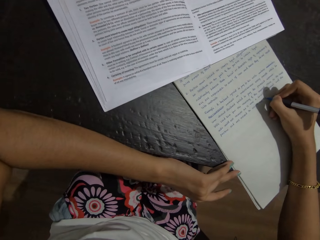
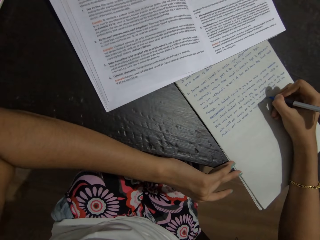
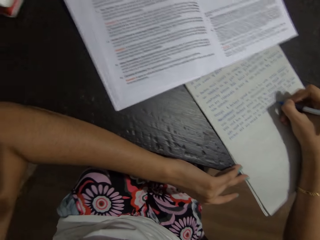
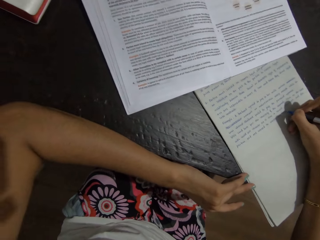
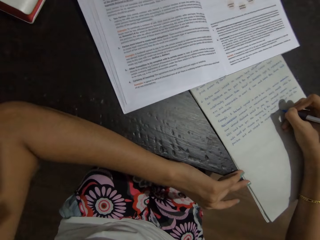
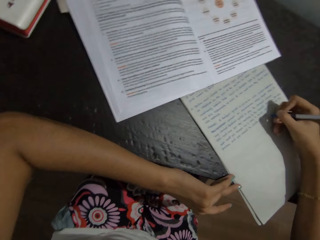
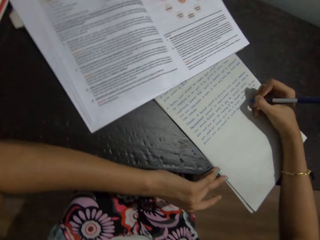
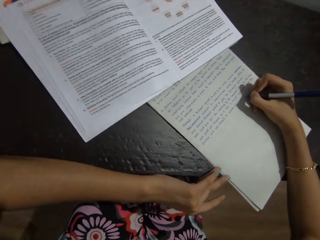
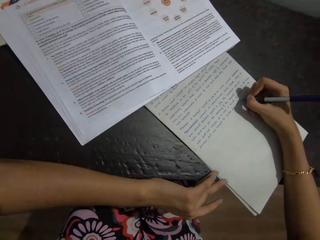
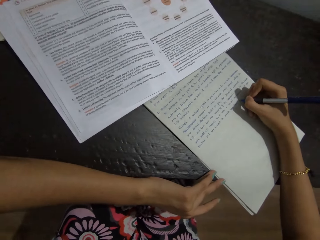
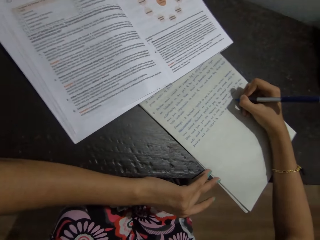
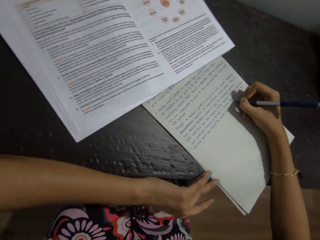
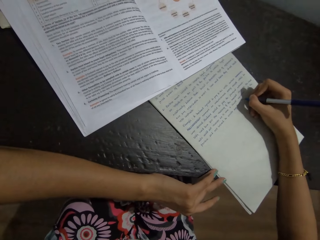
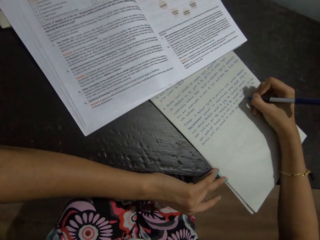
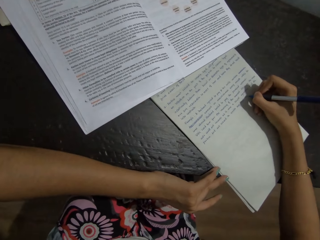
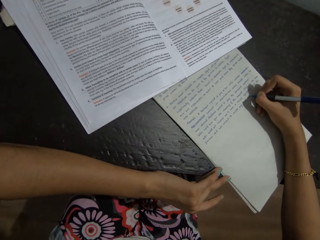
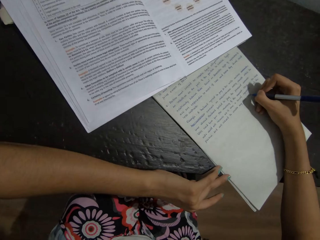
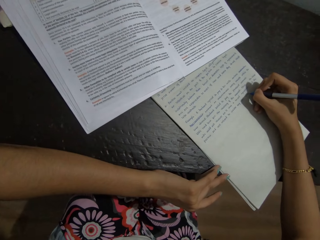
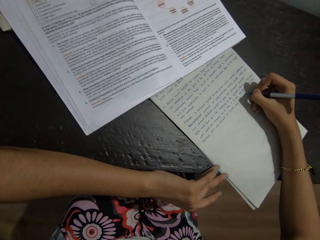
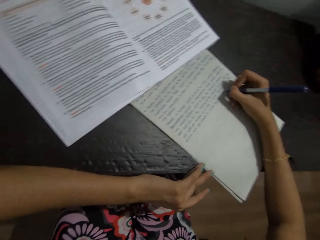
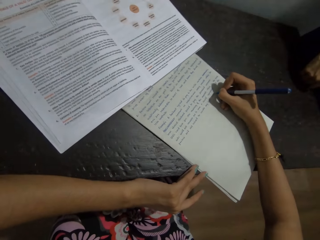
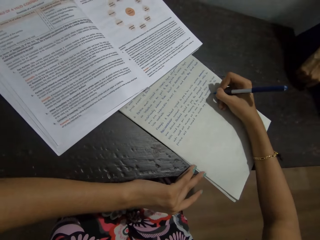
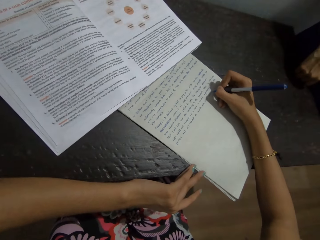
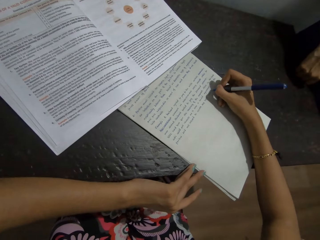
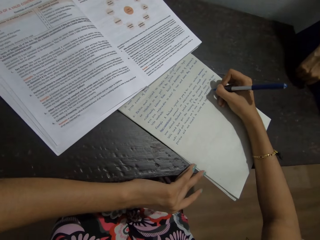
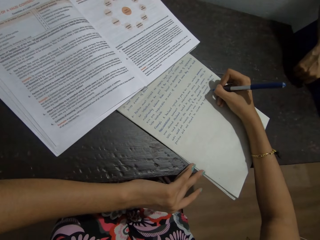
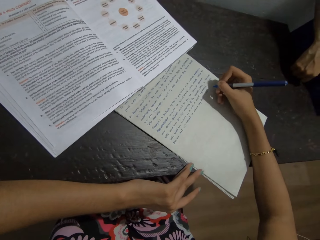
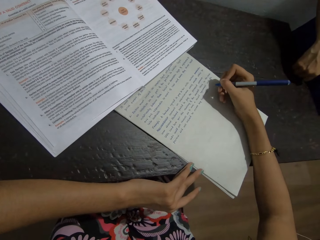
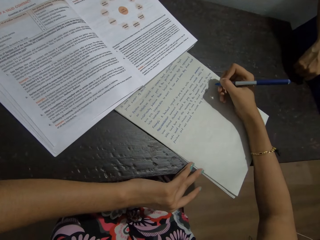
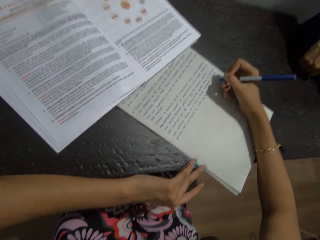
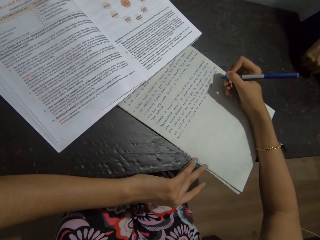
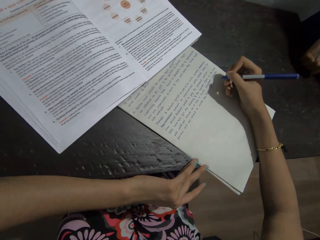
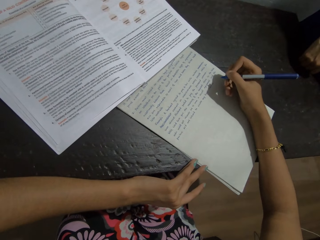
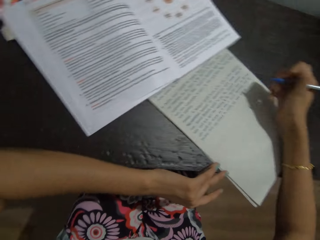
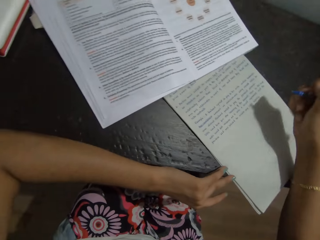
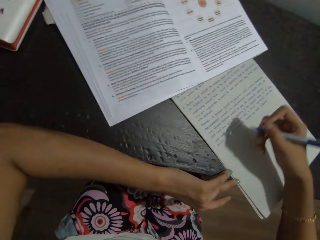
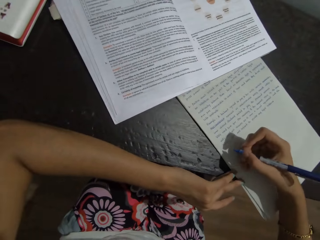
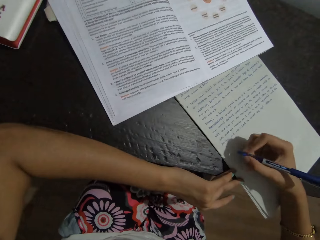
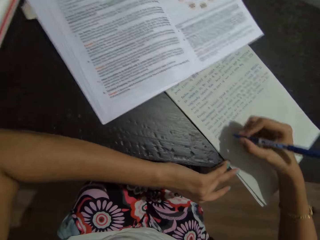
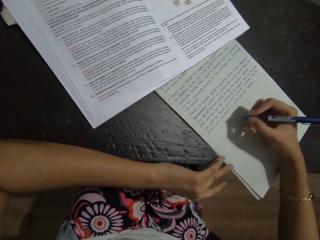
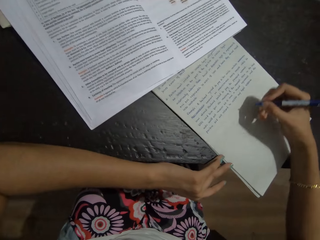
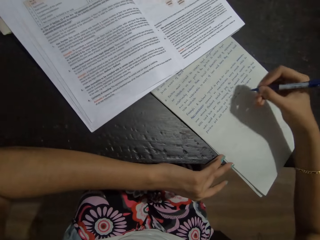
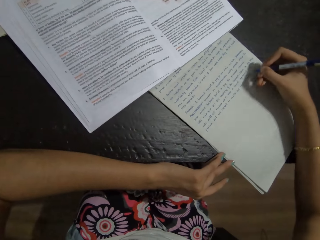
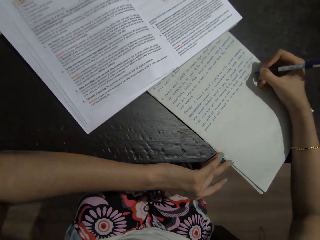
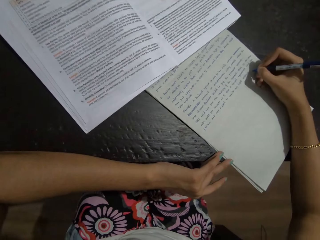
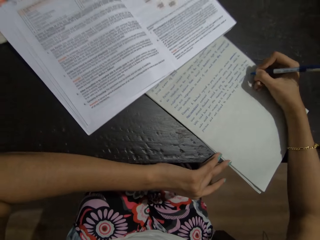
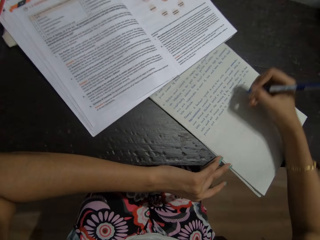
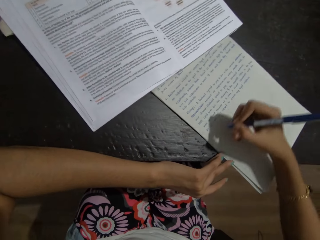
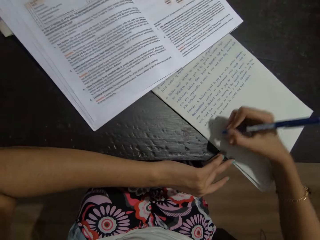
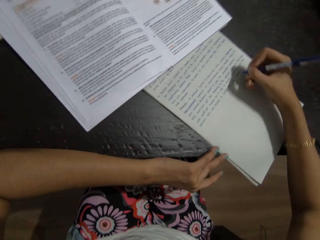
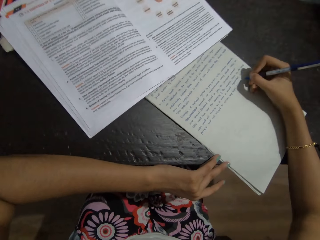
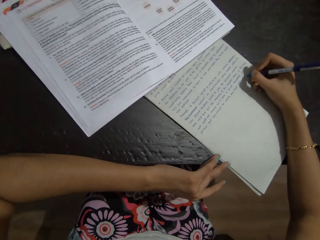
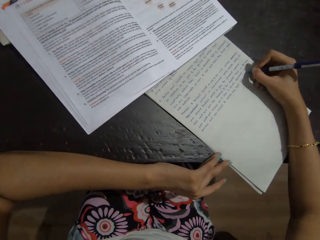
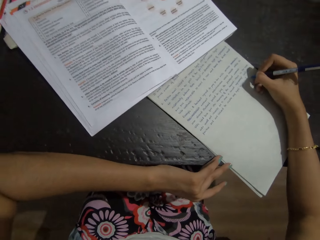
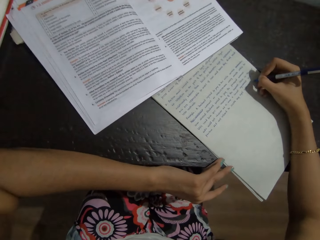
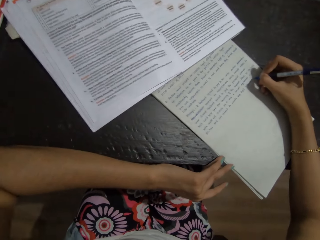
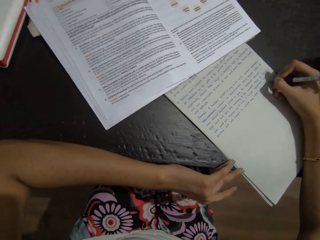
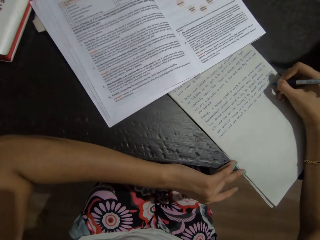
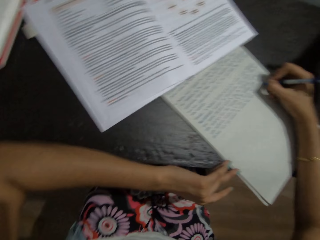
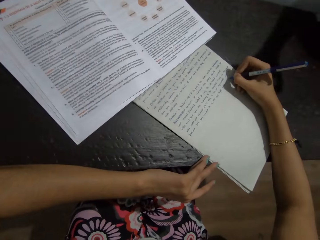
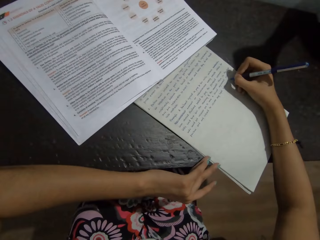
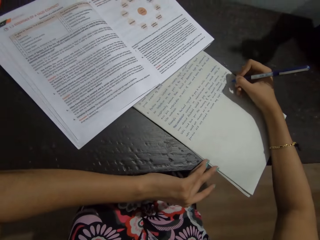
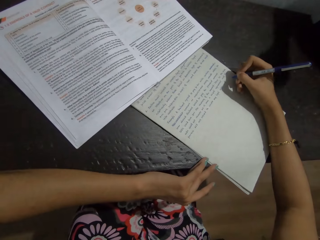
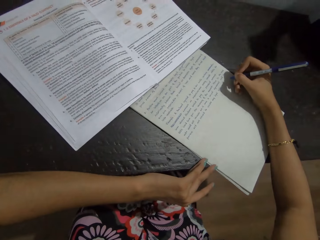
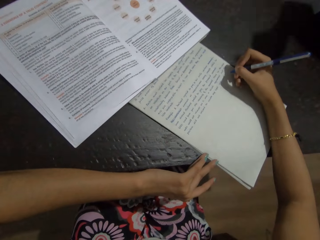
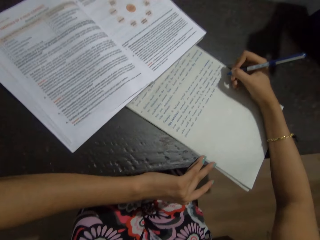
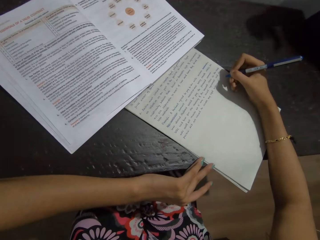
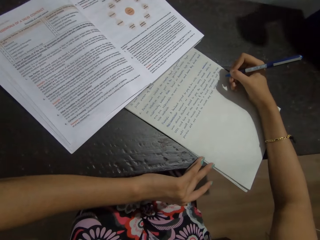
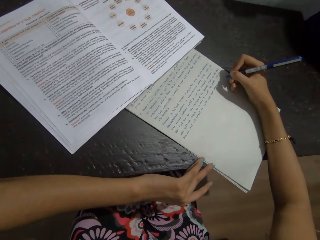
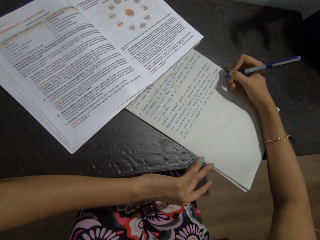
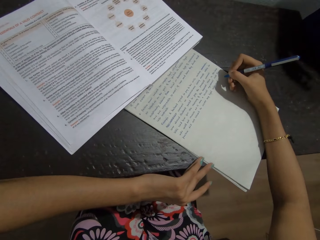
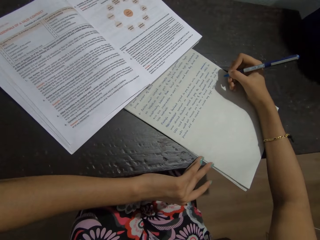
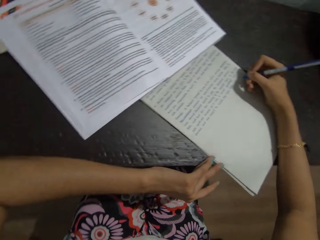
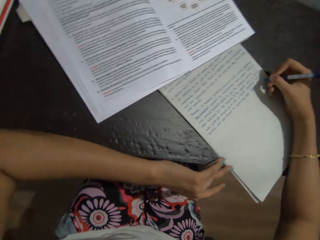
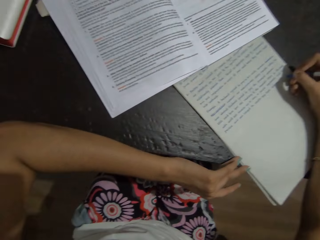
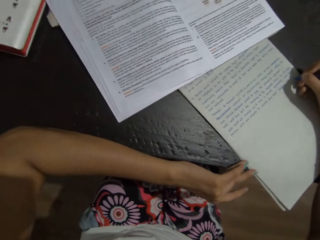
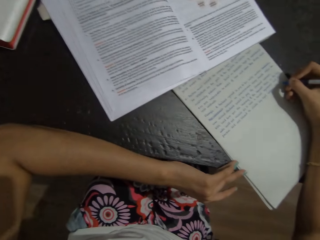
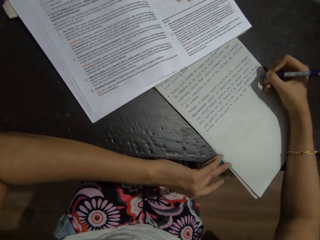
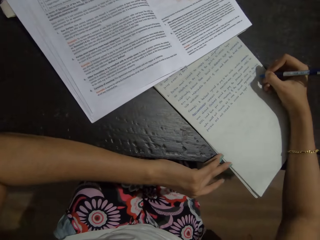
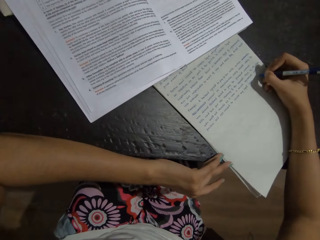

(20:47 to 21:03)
The camera wearer talks with a person in the background. They write down on the paper with a pen. They write on the paper.

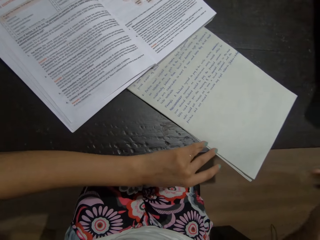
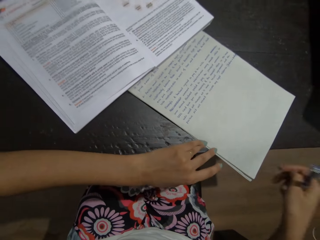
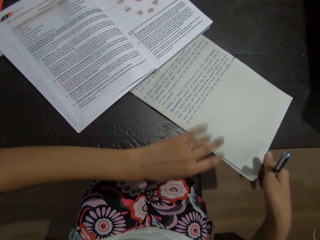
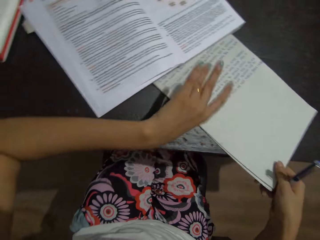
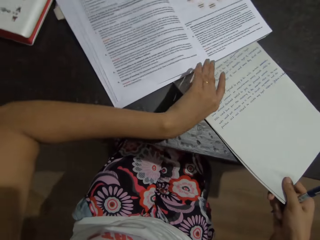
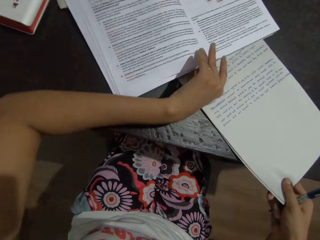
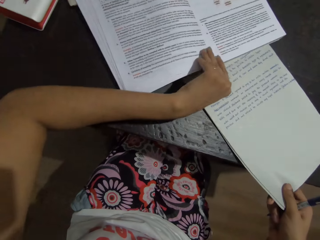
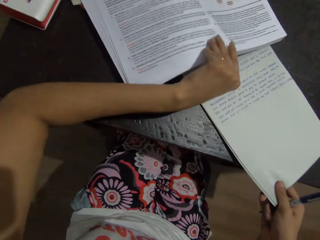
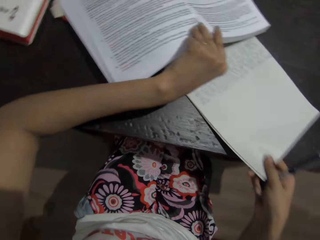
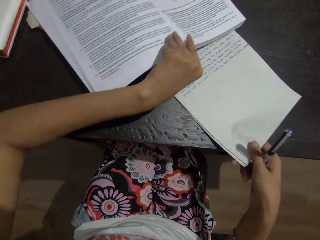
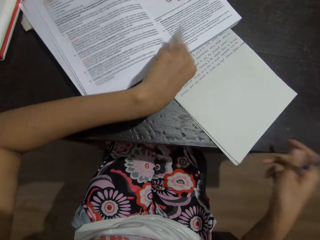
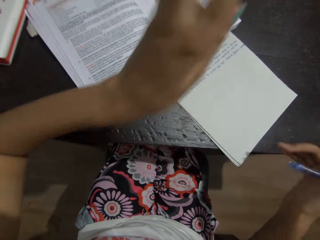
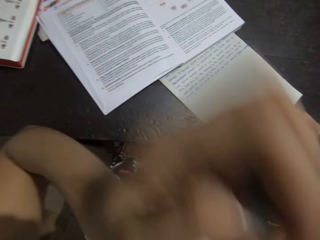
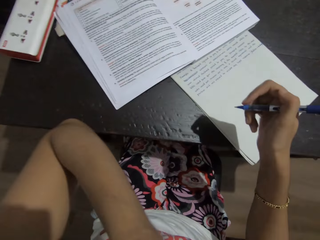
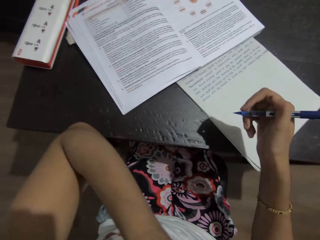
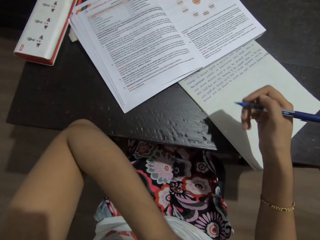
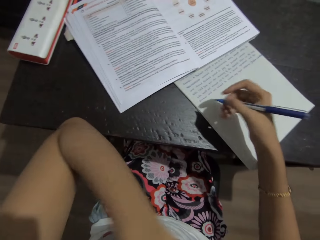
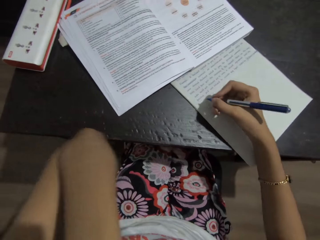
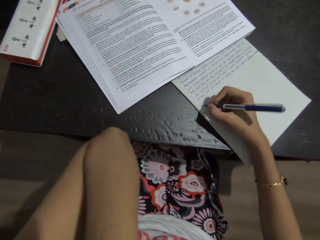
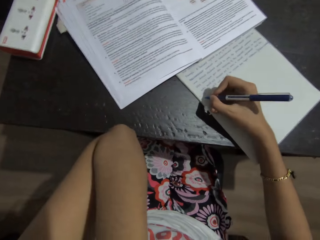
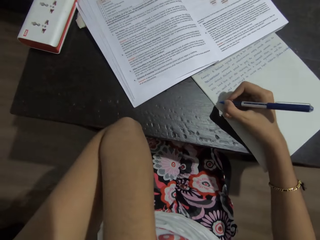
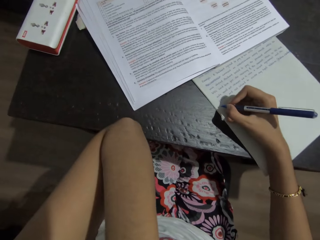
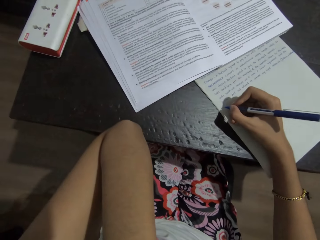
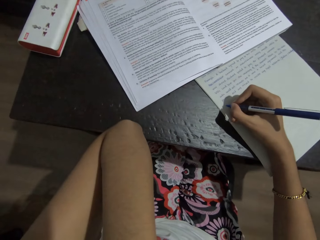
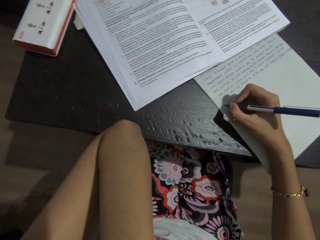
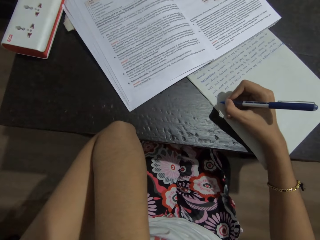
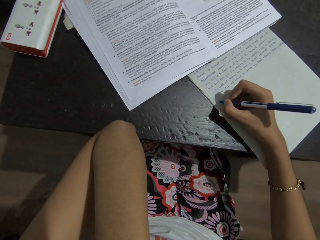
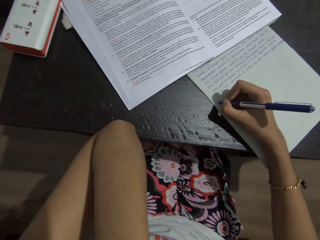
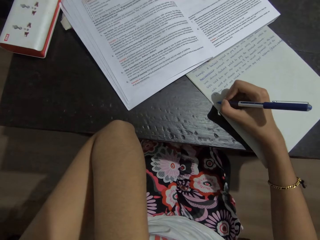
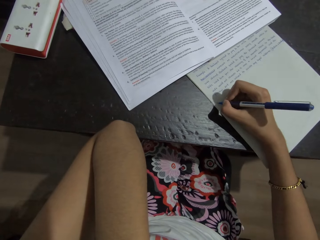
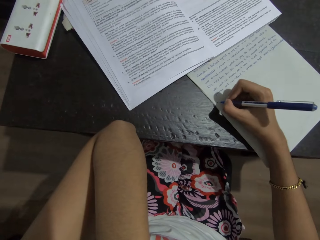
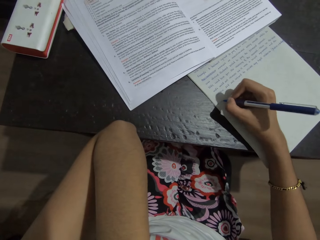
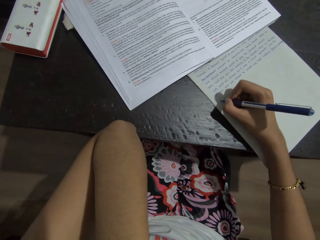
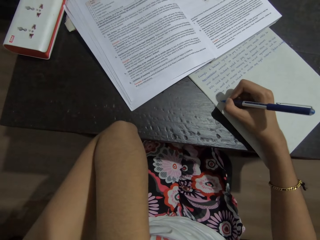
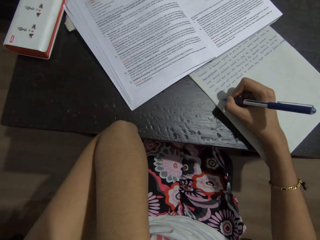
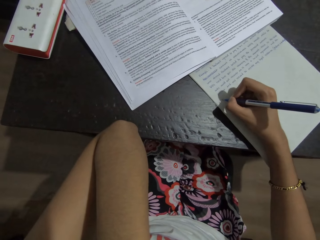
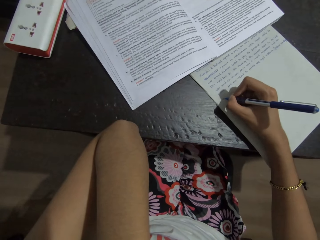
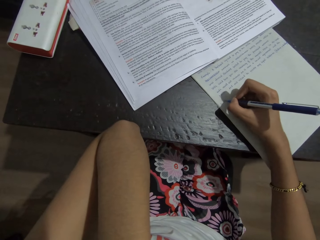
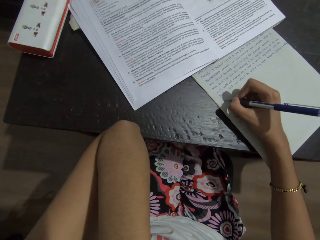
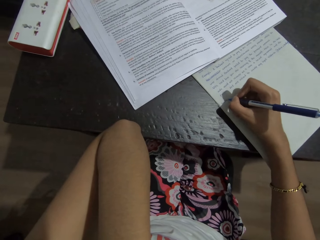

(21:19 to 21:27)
The camera wearer holds a paper, lifts a book, moves the paper and writes on the paper.
